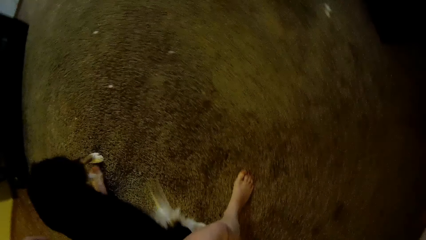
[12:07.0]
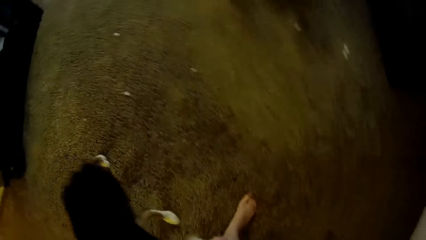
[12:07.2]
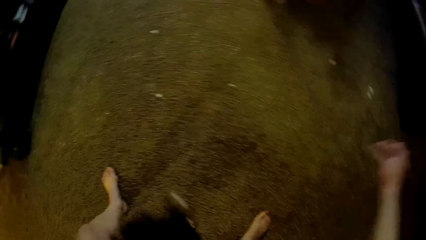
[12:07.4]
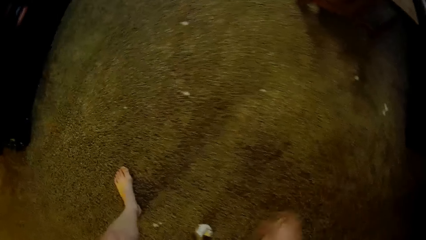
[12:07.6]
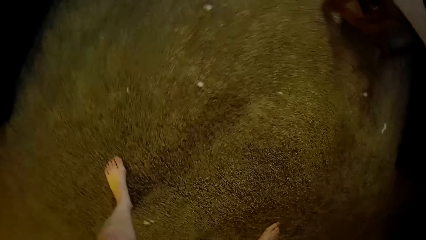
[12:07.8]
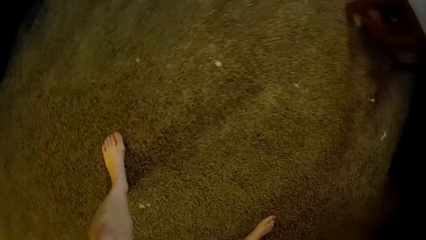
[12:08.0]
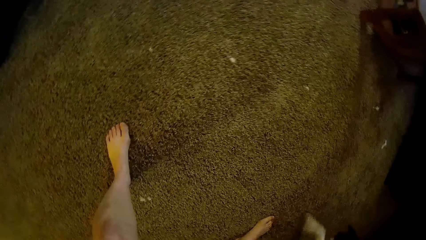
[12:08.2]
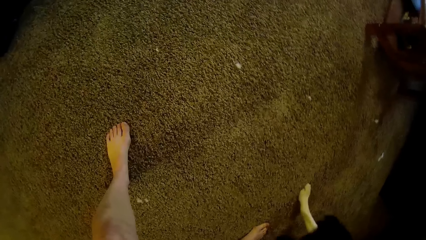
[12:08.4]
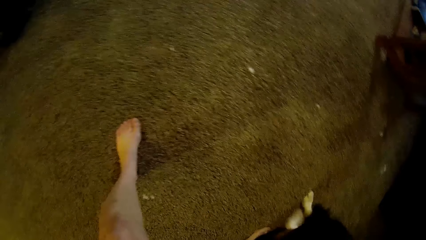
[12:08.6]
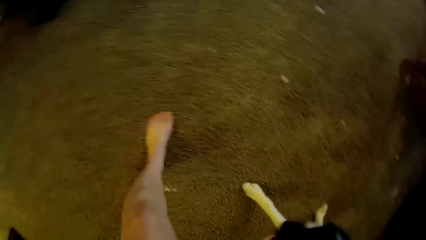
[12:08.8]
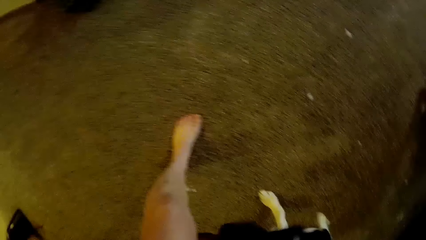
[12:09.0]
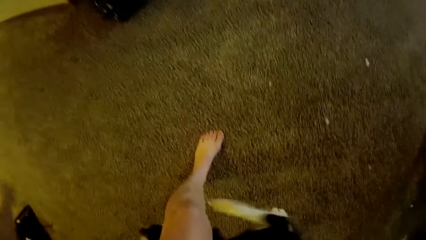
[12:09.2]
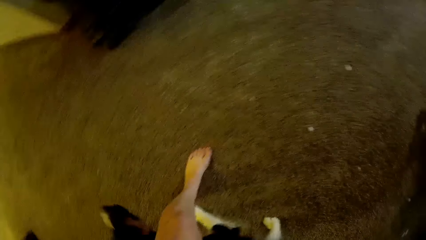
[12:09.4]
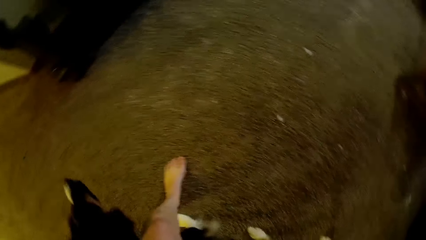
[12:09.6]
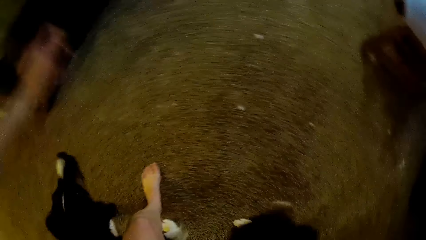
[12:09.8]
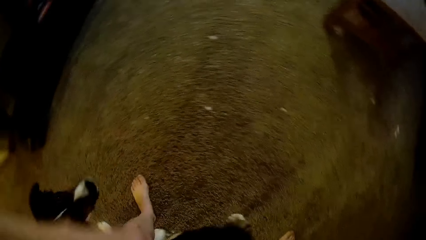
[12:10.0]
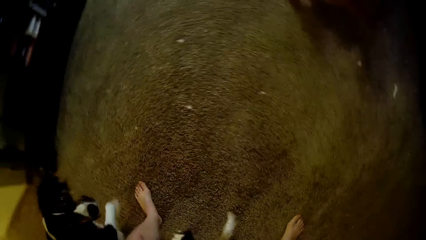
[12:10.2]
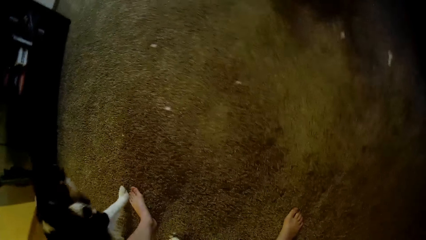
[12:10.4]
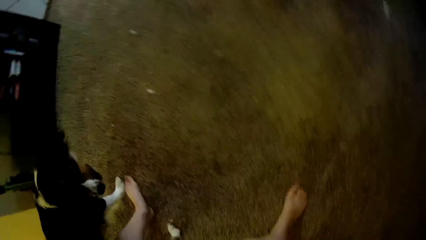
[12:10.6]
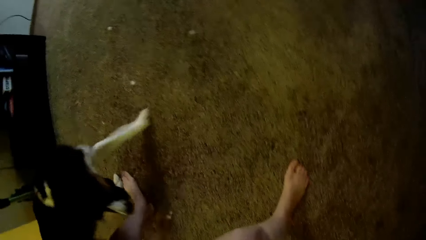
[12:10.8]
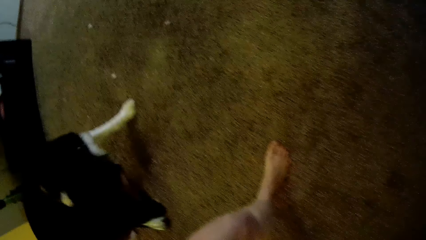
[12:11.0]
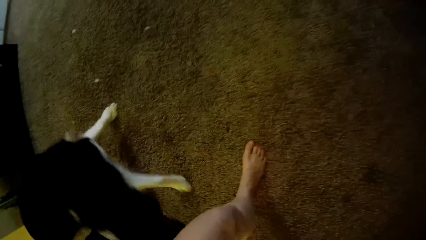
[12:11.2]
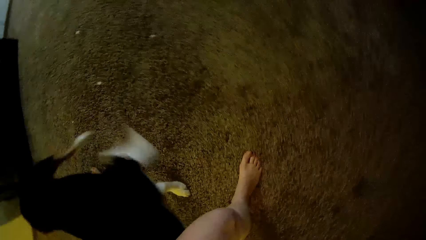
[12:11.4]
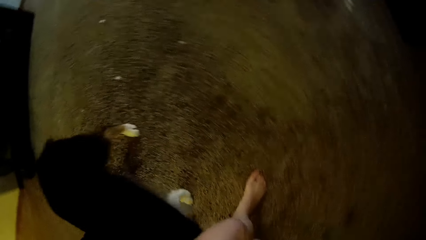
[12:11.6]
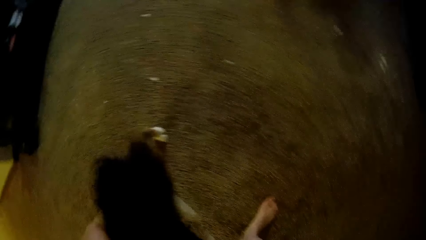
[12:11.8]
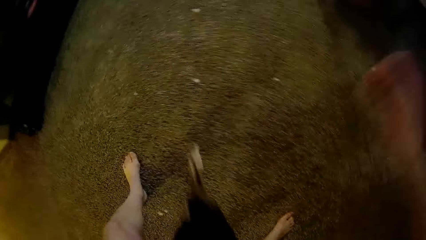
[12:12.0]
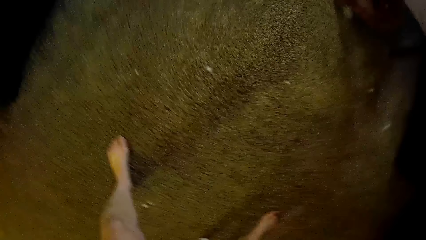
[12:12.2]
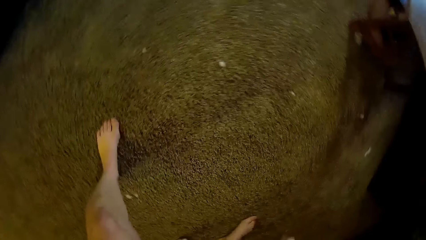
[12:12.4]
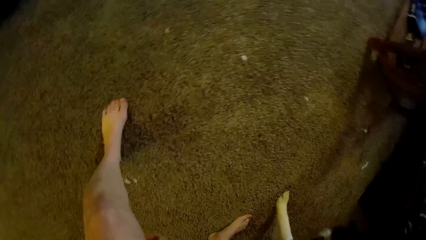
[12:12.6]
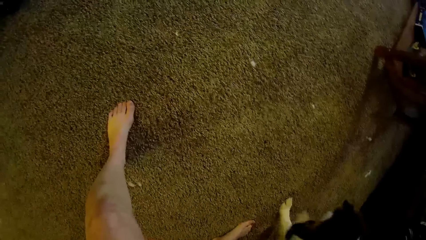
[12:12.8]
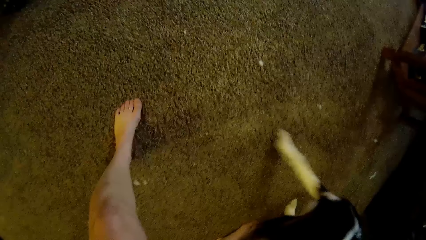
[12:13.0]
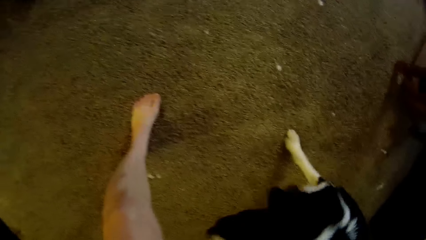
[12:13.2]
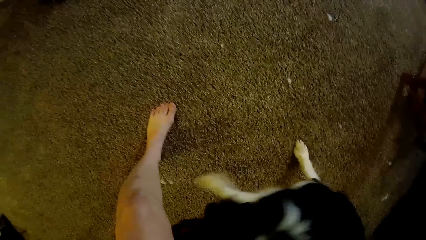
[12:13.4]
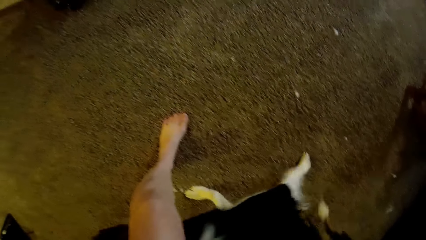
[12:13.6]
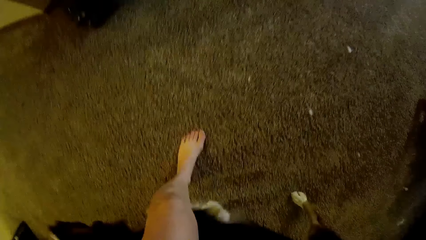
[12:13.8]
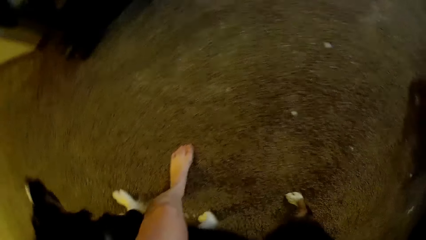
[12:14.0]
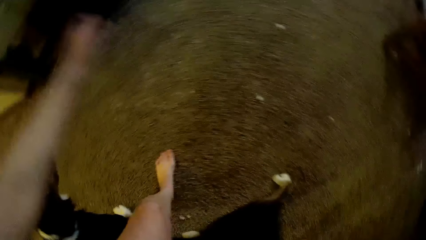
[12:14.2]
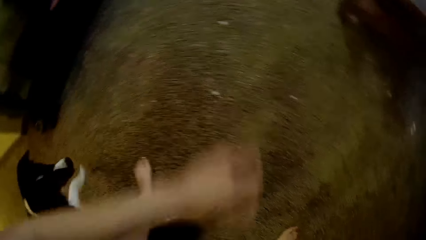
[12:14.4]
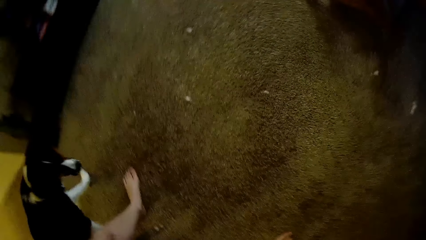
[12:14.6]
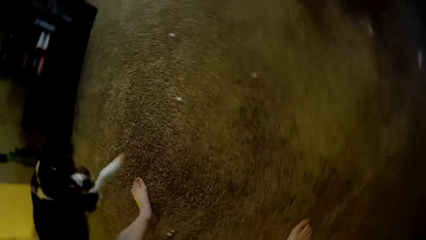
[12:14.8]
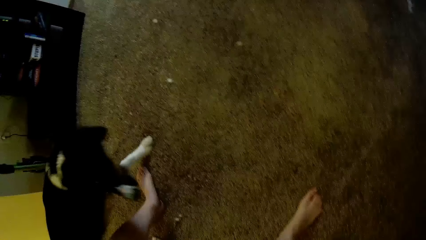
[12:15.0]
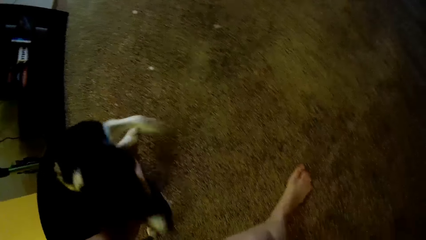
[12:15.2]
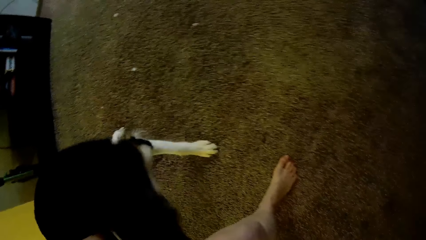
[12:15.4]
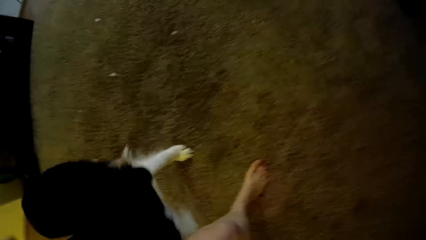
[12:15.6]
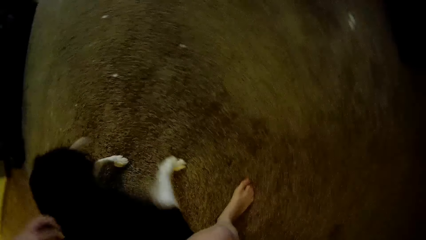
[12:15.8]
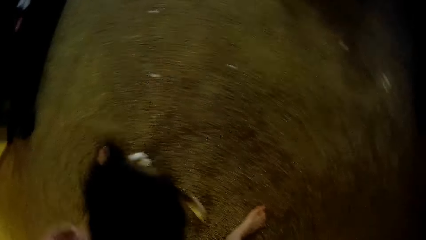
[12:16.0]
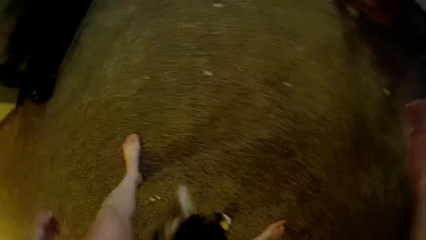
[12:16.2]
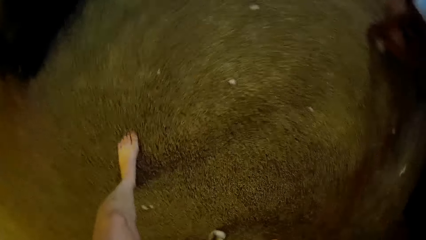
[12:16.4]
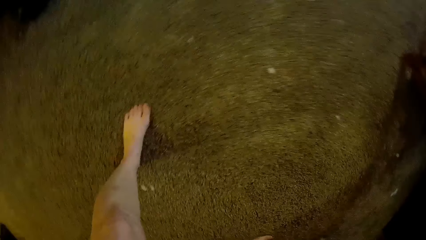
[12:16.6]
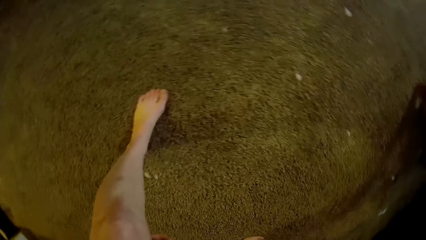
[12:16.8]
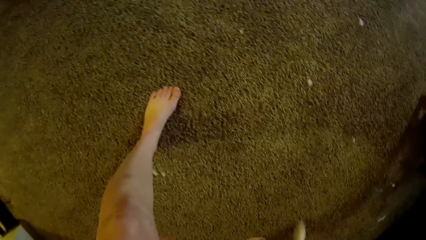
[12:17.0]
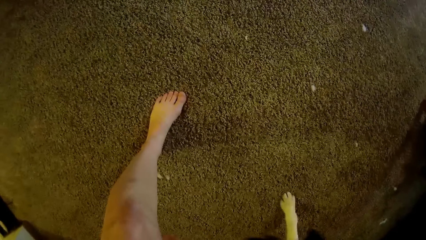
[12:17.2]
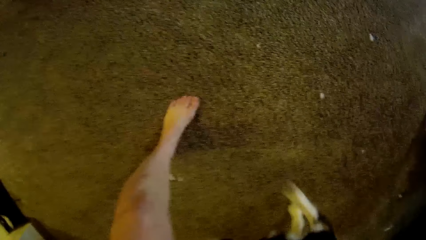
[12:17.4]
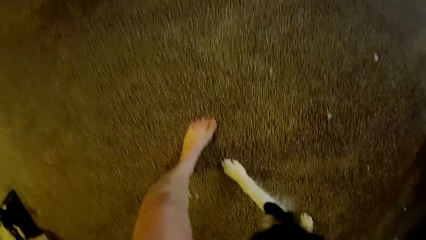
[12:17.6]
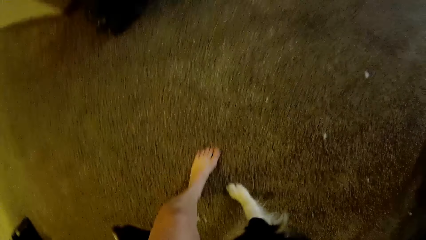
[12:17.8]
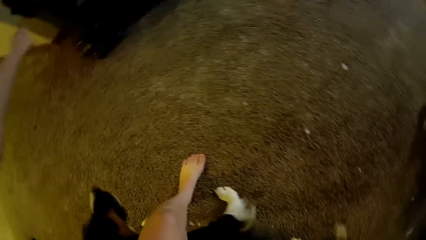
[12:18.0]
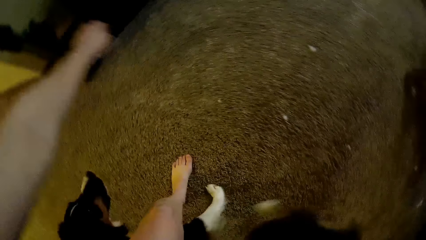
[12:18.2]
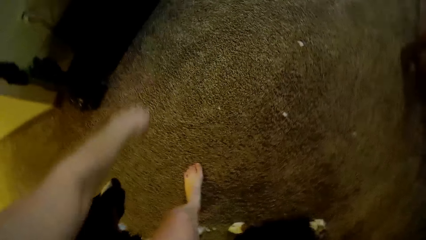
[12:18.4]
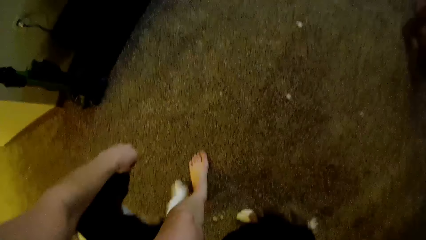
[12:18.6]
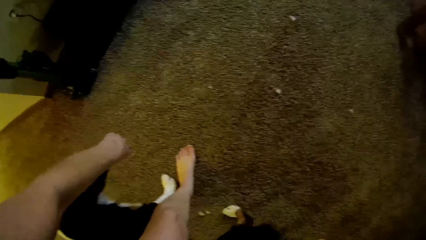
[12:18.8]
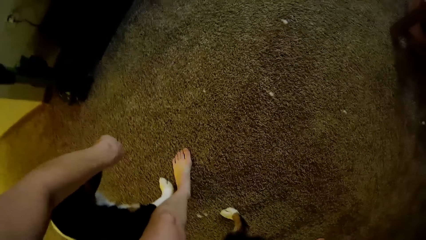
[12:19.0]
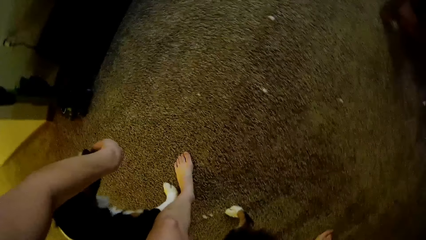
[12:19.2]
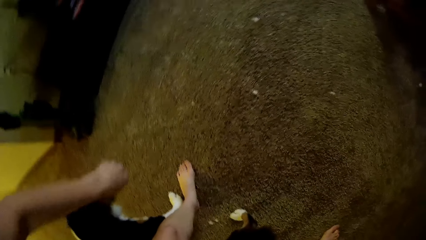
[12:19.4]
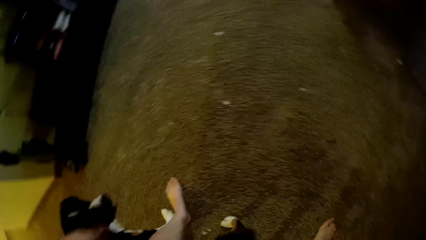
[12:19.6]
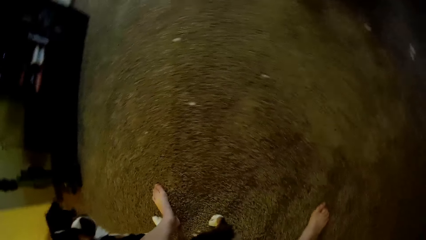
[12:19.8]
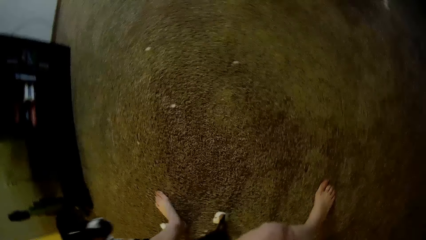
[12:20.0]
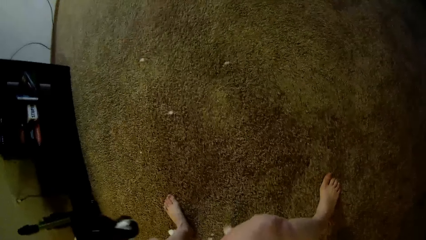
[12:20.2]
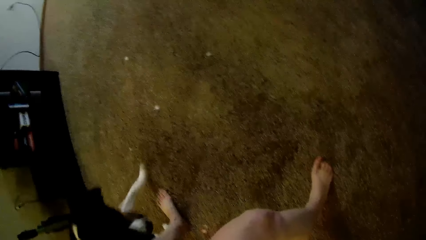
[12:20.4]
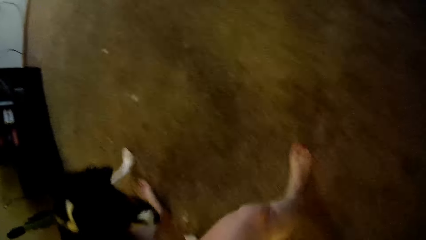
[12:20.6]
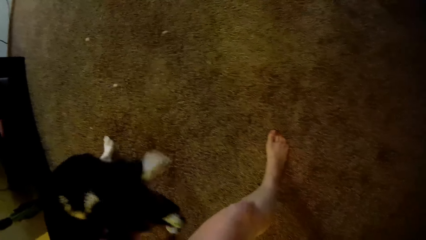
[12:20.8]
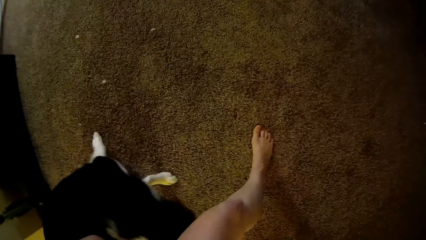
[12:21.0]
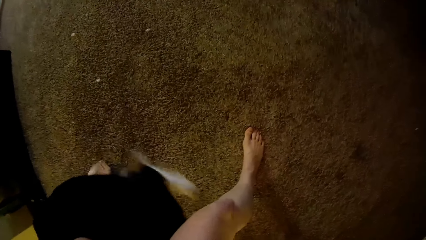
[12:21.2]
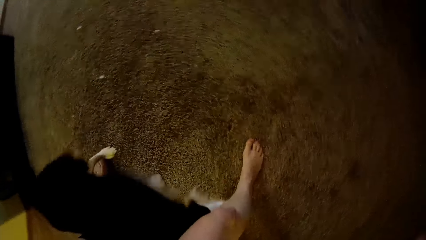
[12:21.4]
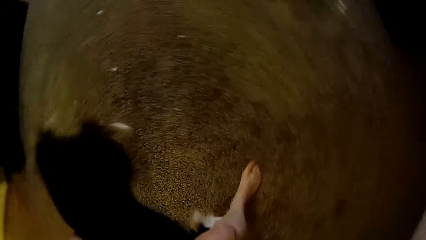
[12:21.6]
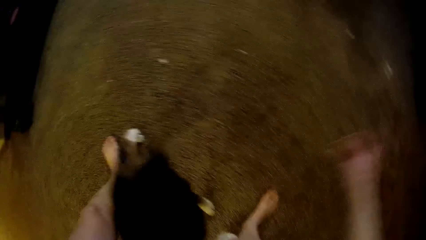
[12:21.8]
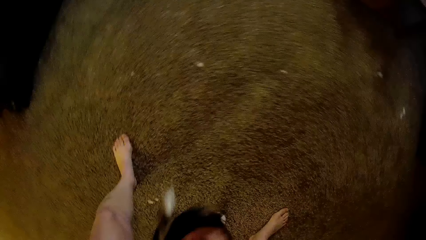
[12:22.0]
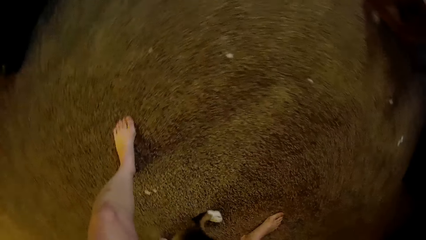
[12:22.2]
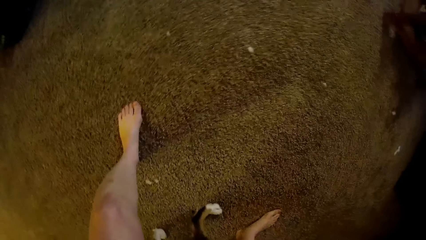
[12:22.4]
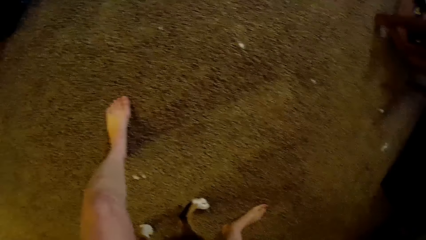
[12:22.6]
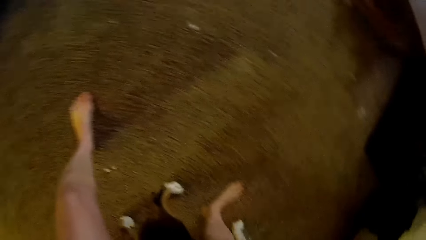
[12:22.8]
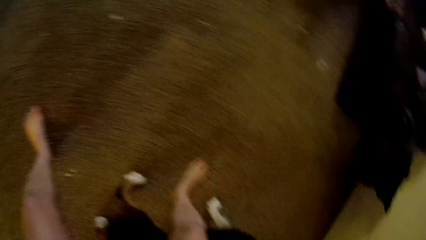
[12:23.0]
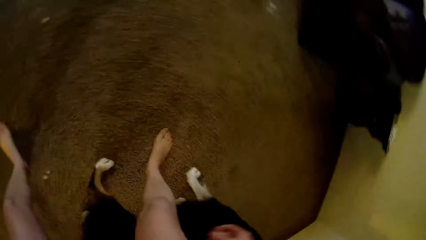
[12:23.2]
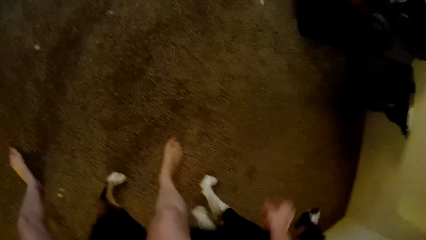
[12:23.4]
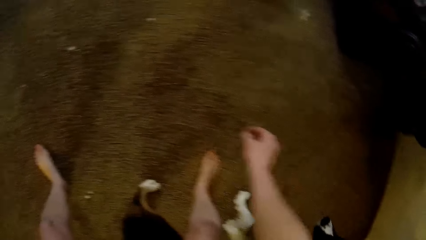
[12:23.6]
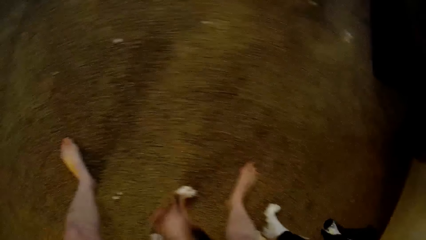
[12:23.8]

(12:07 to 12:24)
The camera wearer moves around her hands. She gives the dog something.
